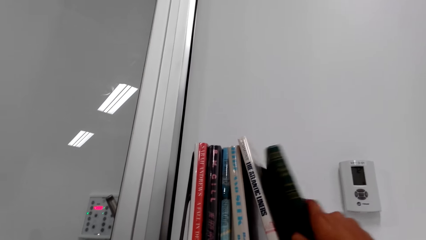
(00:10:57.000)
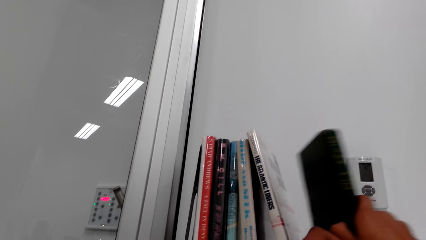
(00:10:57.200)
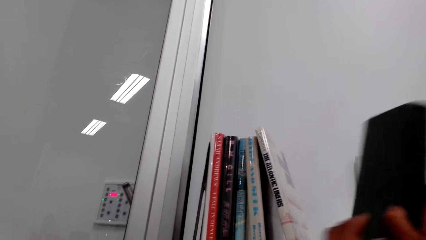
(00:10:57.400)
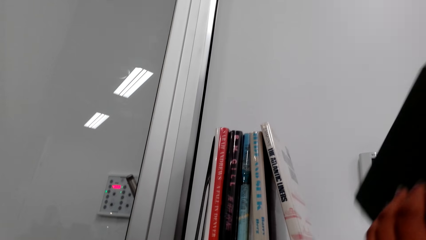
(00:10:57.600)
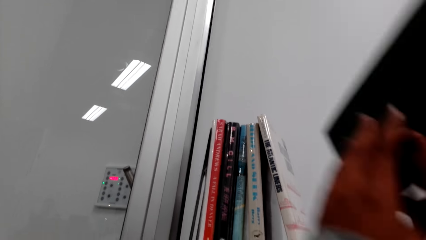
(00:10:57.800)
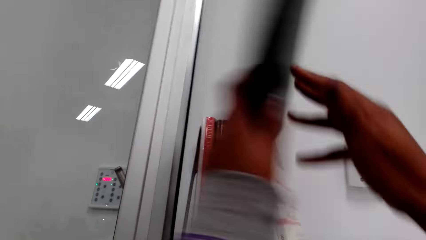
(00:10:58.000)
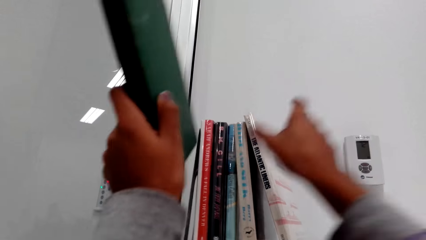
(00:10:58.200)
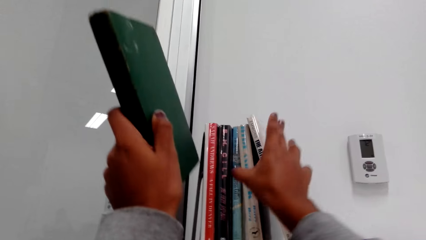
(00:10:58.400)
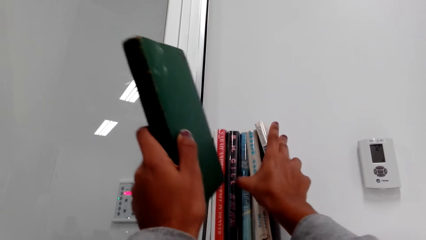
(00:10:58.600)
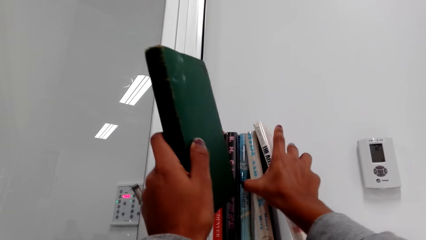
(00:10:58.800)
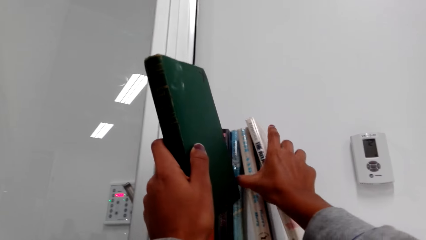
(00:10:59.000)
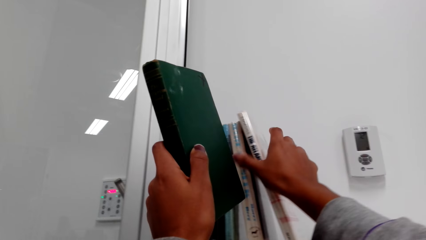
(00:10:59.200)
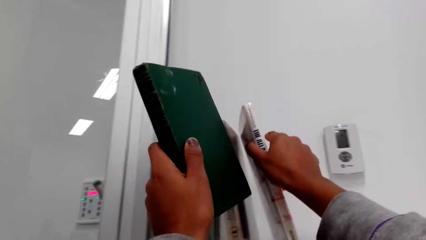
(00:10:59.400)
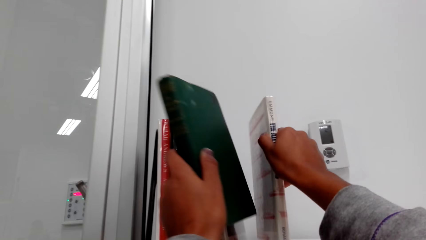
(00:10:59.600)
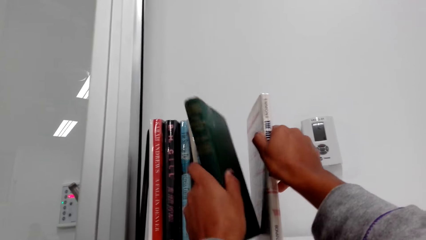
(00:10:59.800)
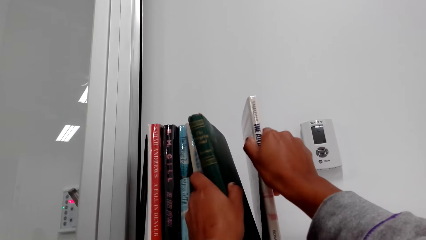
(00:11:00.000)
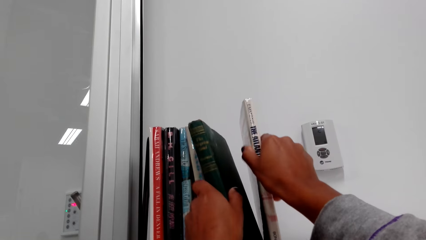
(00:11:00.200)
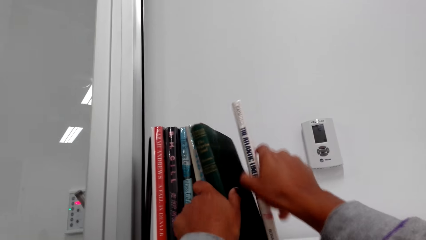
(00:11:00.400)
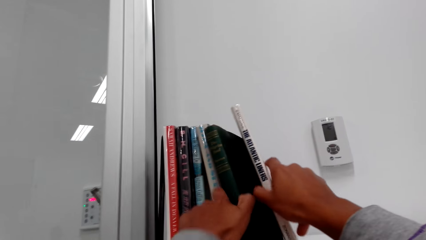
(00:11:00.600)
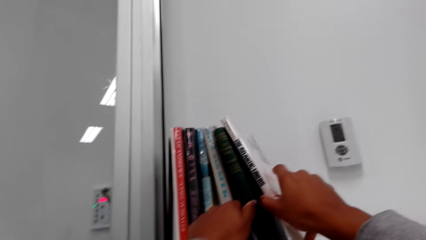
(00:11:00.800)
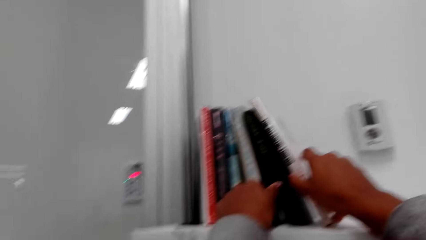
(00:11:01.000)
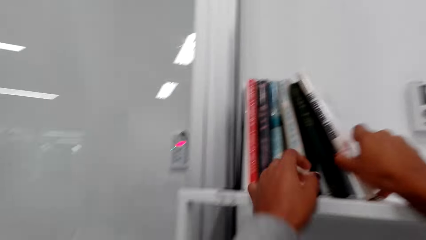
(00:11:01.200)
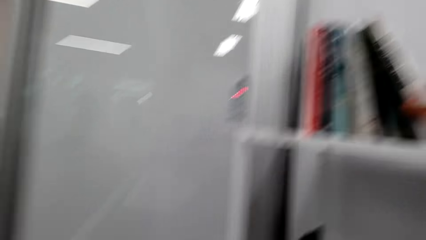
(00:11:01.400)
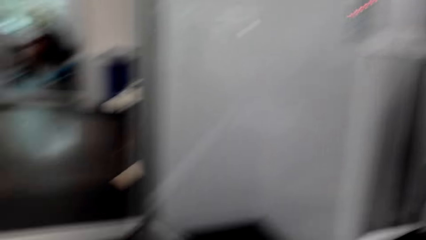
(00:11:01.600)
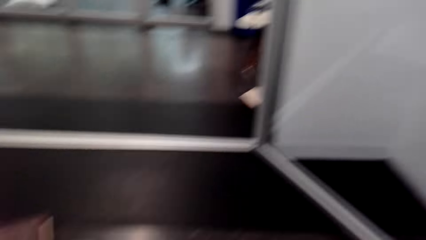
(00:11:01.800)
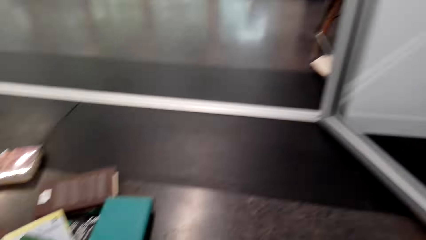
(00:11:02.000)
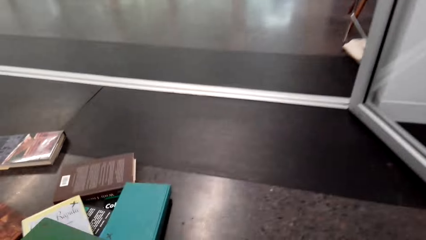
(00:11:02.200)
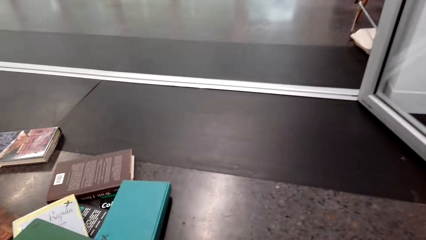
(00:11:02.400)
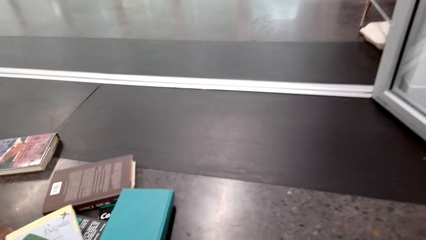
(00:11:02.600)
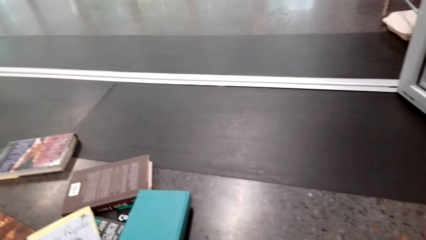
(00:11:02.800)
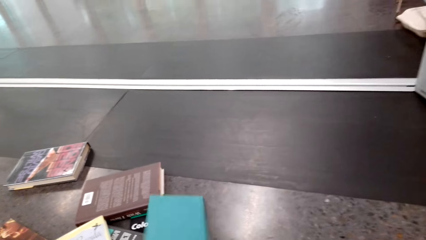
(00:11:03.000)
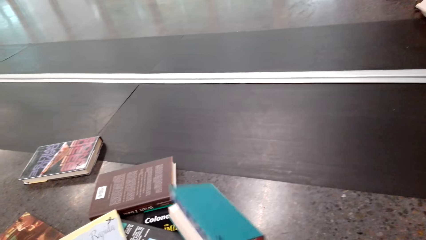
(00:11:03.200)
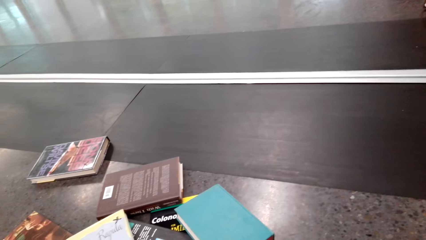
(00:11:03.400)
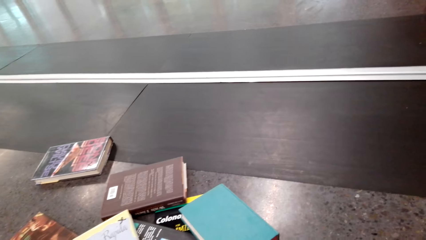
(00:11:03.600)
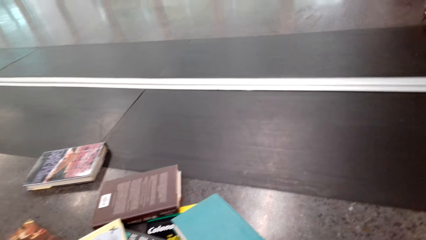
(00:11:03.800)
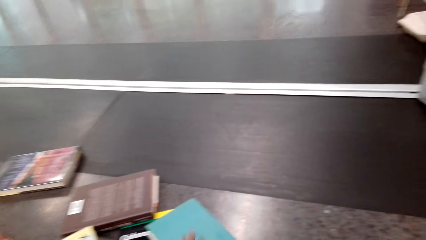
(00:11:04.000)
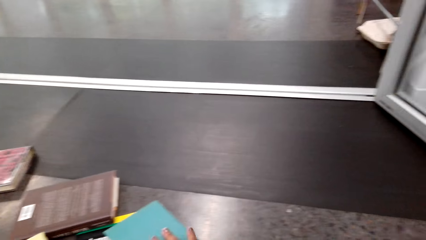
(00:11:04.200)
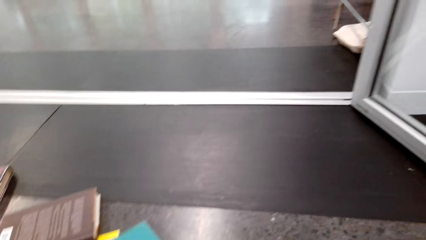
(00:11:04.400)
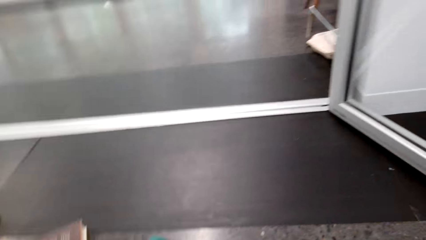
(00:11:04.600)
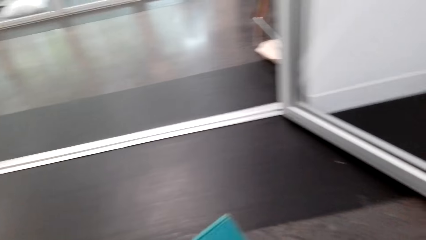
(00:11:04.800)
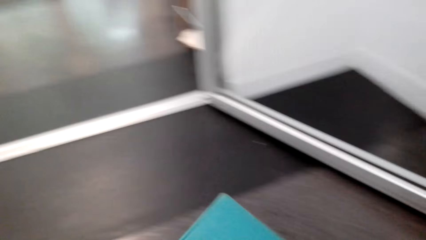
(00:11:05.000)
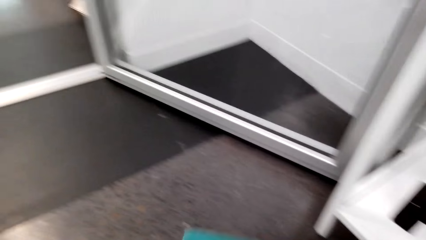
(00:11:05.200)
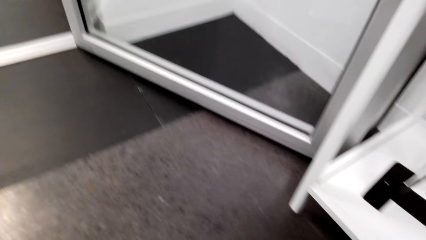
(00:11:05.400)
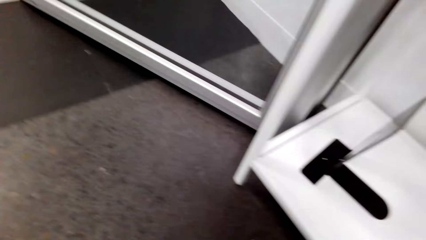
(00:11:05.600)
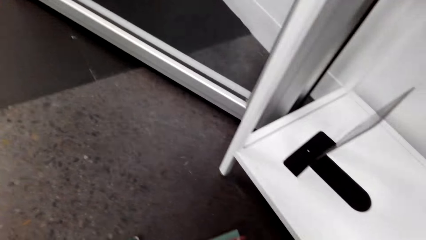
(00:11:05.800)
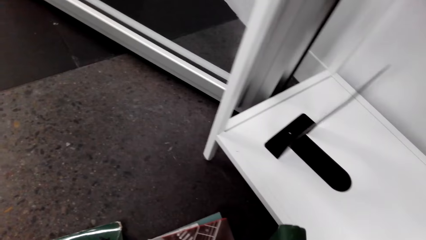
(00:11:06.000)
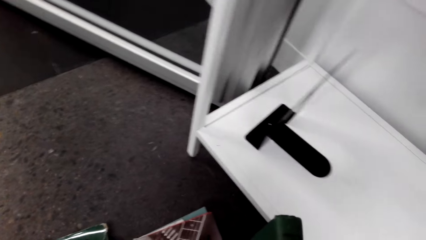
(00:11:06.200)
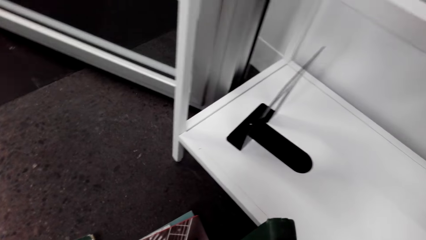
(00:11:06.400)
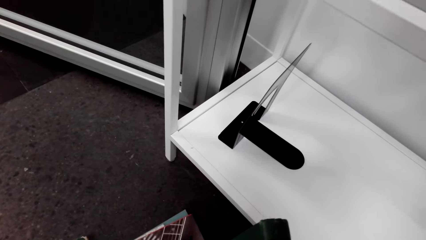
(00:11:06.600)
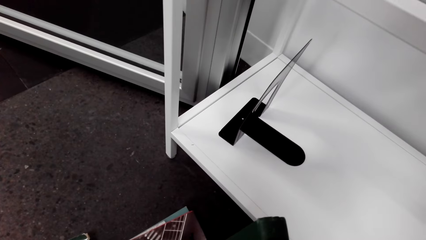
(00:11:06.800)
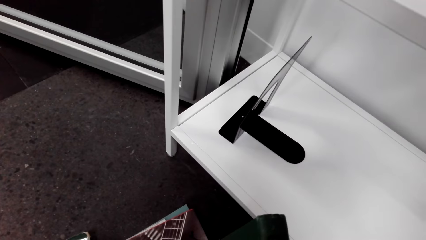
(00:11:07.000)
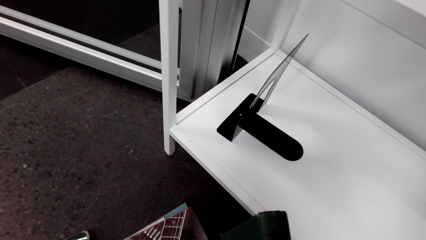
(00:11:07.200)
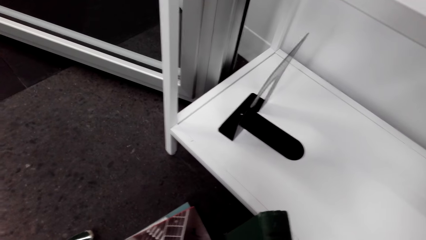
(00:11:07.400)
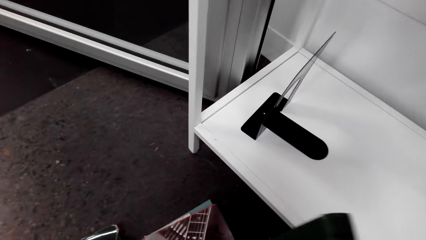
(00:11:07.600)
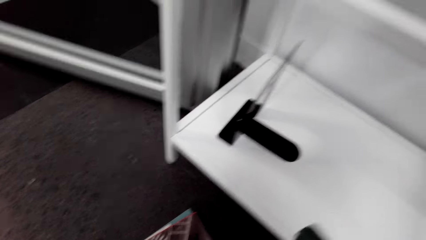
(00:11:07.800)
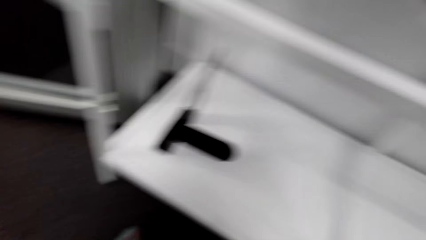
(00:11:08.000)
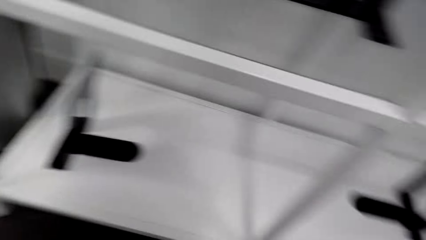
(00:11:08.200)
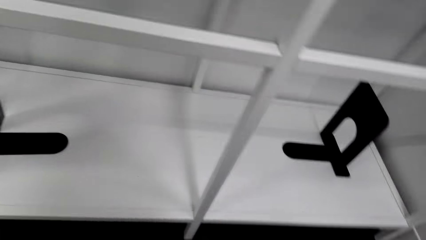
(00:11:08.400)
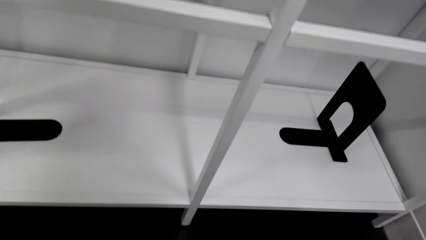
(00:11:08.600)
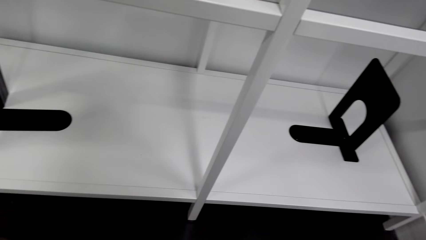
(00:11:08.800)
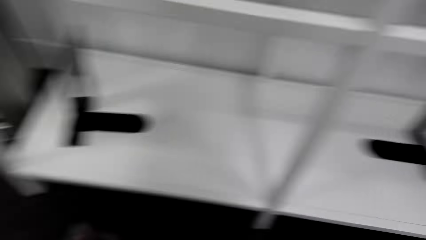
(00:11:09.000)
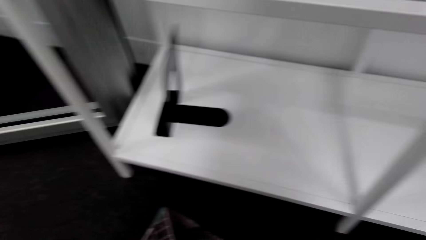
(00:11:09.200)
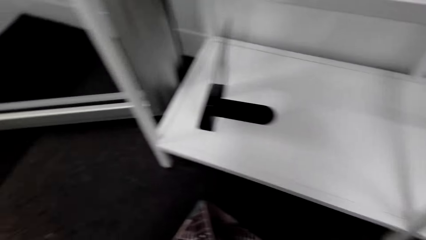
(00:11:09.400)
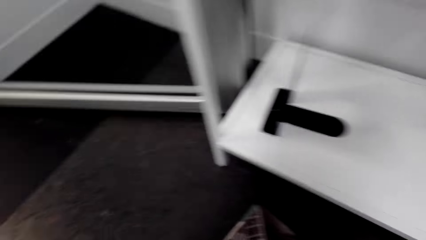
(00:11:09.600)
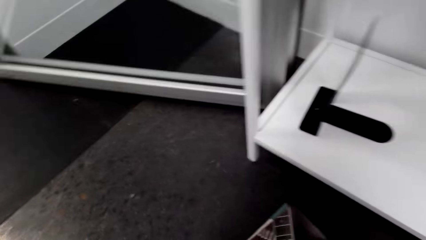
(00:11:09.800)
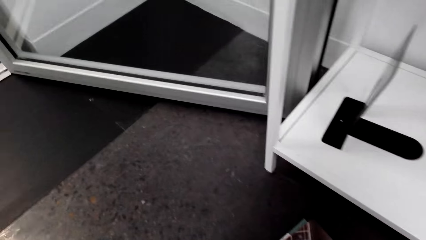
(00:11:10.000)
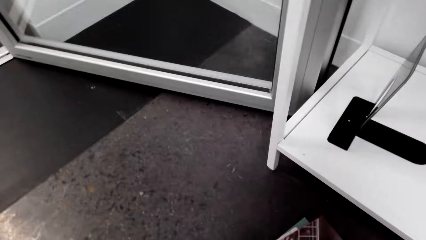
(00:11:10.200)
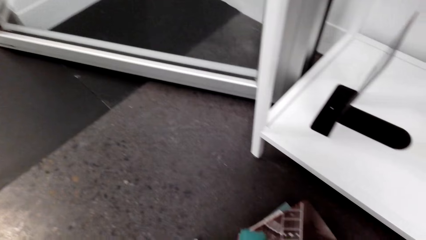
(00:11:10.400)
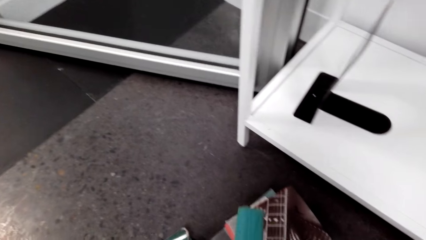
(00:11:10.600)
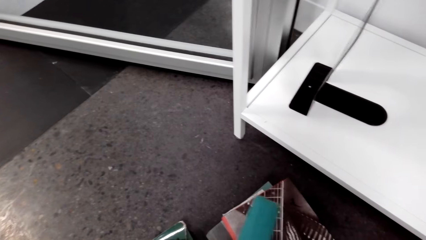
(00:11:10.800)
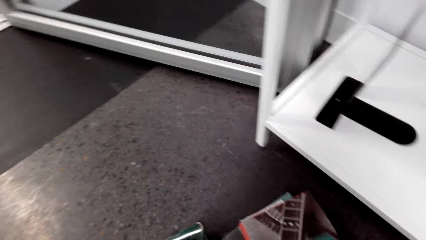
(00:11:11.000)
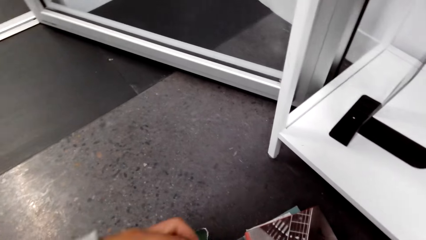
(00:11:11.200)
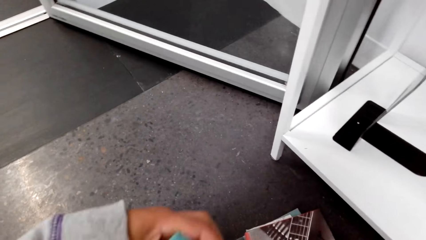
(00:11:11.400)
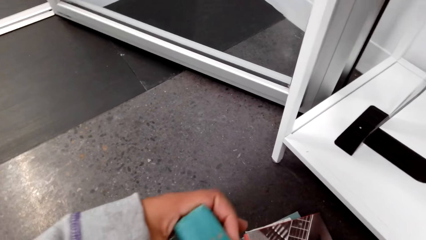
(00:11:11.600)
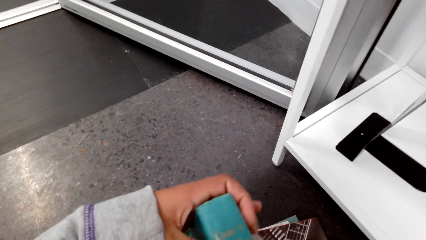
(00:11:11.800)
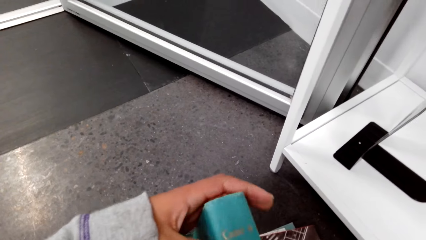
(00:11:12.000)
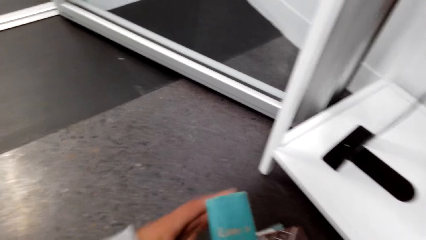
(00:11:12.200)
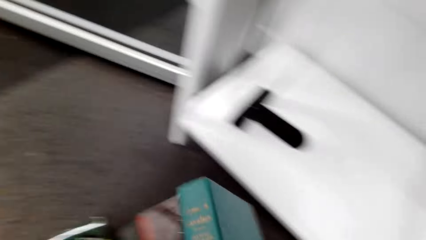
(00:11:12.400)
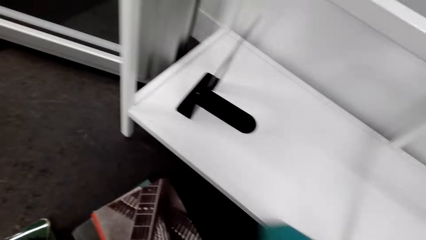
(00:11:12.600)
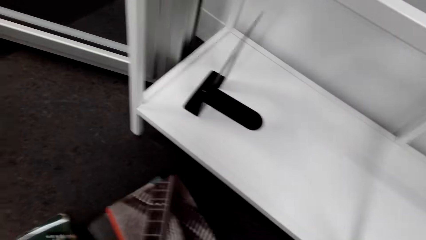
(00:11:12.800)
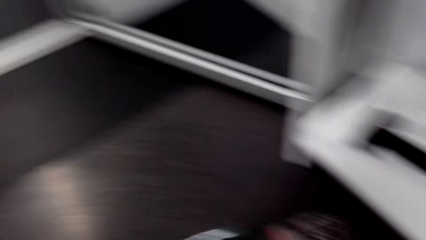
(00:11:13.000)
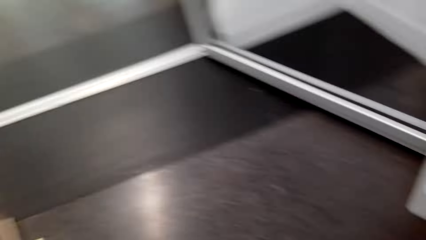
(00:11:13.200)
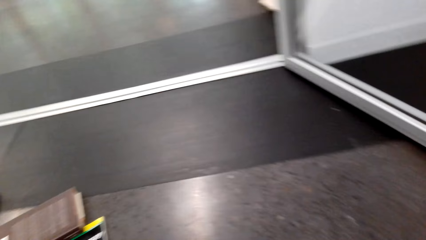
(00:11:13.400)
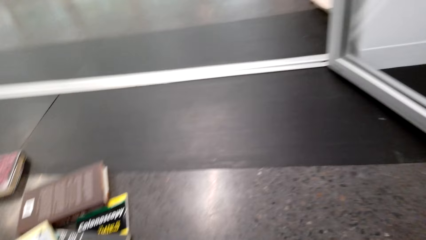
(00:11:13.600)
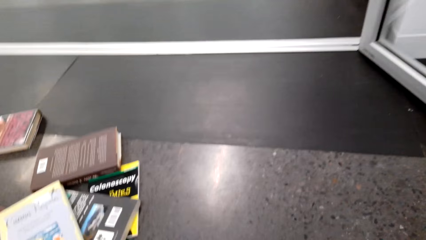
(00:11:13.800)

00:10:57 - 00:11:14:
The camera wearer takes books from the floor.
